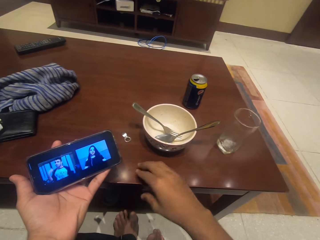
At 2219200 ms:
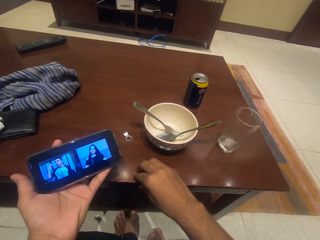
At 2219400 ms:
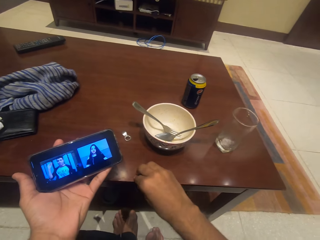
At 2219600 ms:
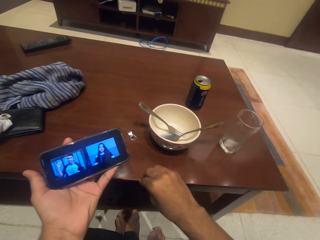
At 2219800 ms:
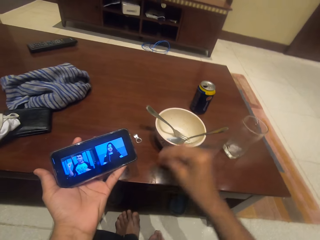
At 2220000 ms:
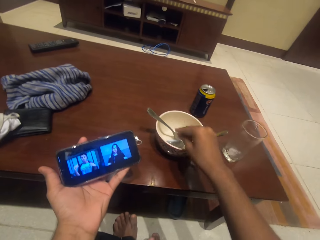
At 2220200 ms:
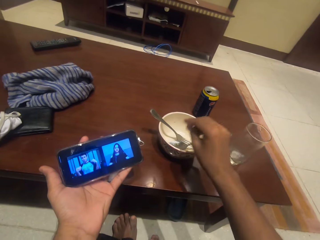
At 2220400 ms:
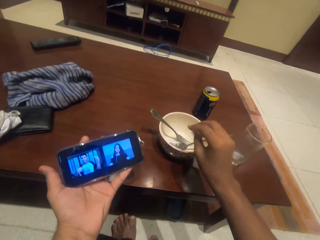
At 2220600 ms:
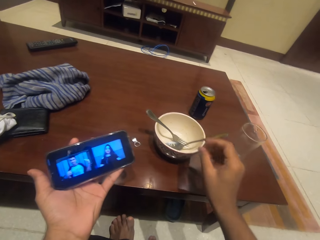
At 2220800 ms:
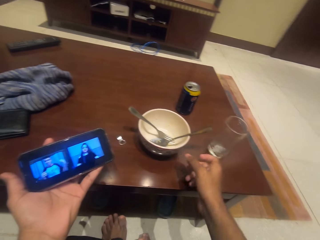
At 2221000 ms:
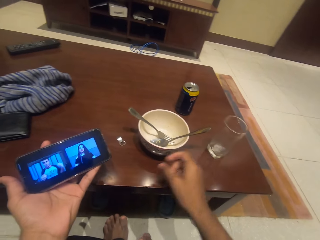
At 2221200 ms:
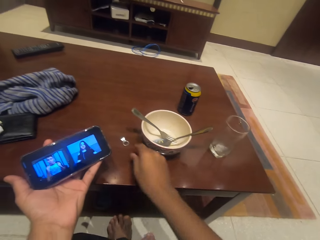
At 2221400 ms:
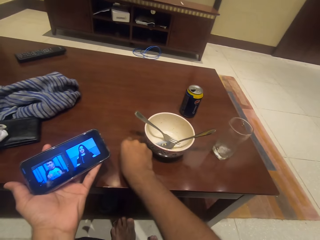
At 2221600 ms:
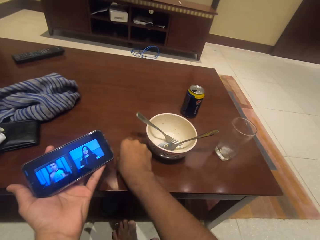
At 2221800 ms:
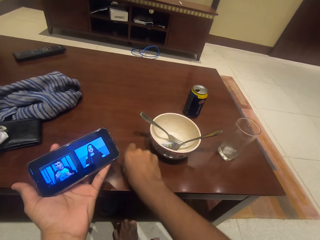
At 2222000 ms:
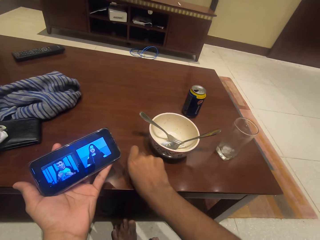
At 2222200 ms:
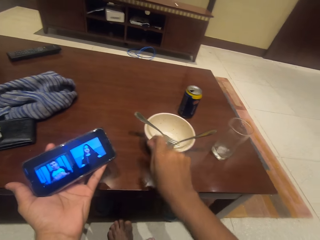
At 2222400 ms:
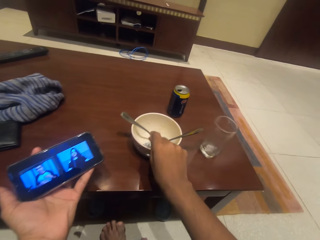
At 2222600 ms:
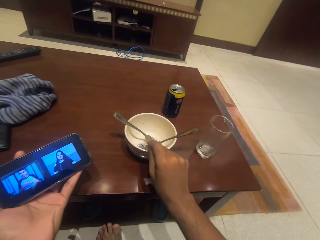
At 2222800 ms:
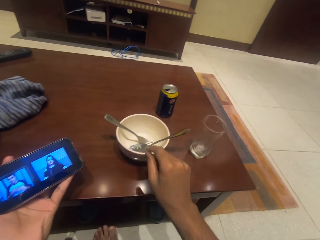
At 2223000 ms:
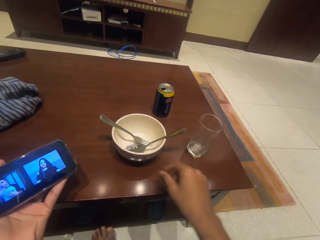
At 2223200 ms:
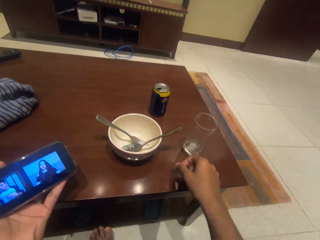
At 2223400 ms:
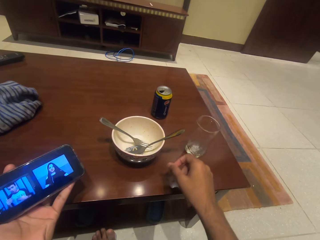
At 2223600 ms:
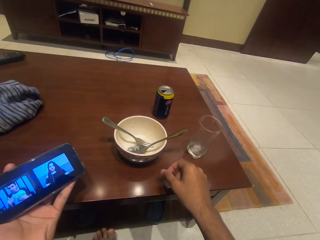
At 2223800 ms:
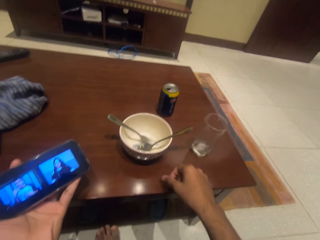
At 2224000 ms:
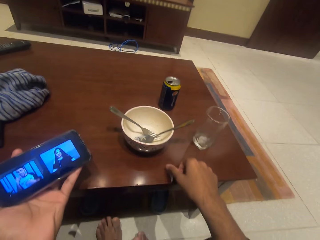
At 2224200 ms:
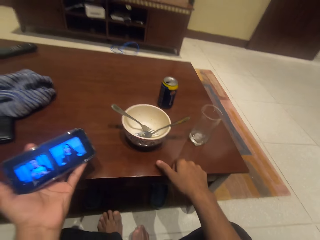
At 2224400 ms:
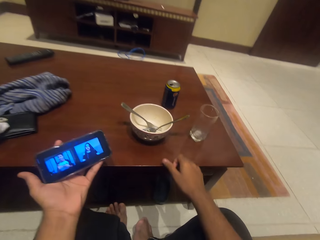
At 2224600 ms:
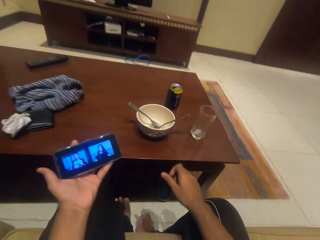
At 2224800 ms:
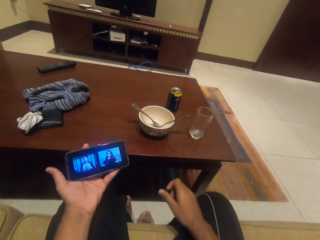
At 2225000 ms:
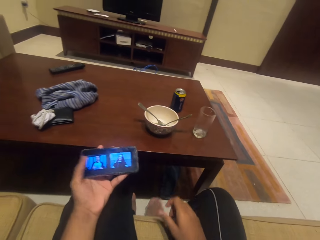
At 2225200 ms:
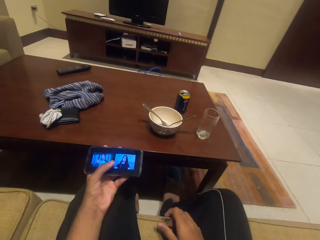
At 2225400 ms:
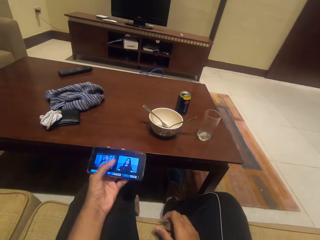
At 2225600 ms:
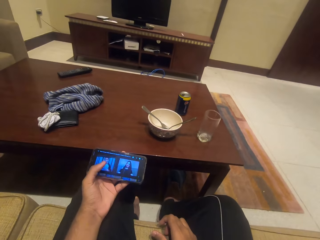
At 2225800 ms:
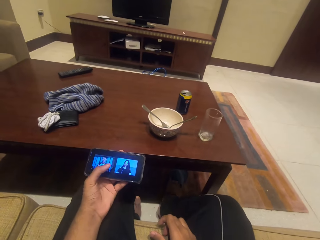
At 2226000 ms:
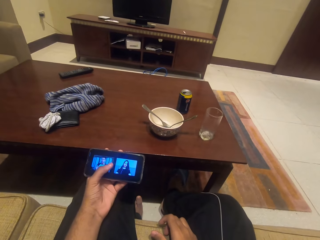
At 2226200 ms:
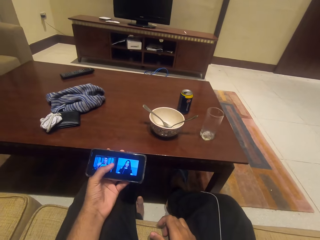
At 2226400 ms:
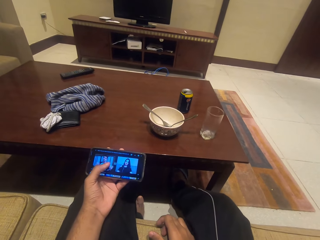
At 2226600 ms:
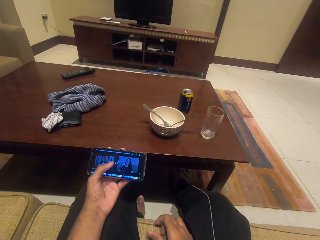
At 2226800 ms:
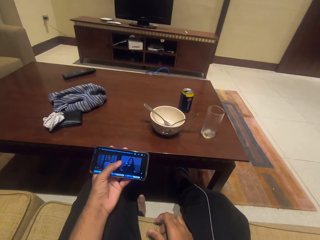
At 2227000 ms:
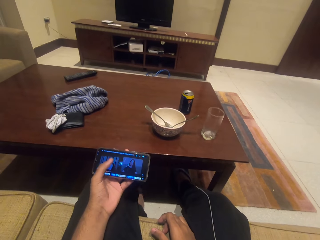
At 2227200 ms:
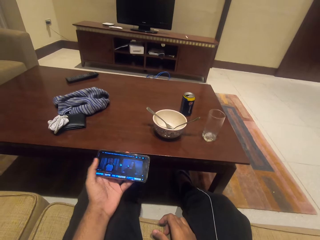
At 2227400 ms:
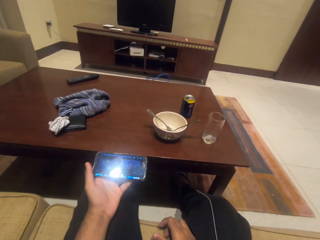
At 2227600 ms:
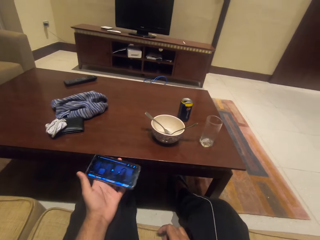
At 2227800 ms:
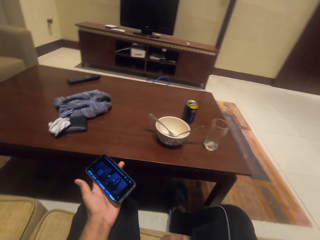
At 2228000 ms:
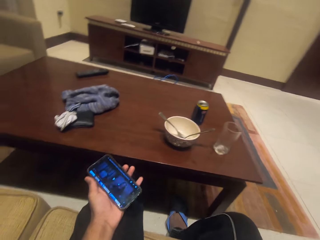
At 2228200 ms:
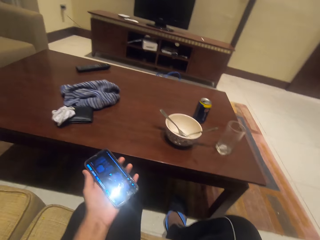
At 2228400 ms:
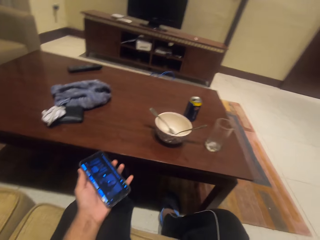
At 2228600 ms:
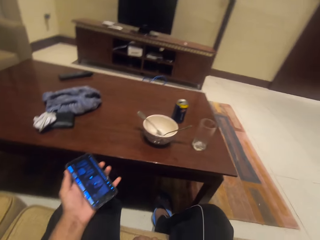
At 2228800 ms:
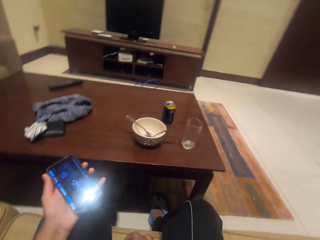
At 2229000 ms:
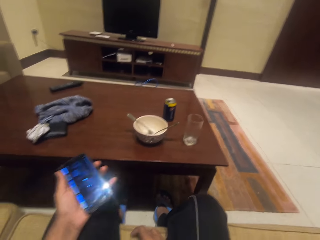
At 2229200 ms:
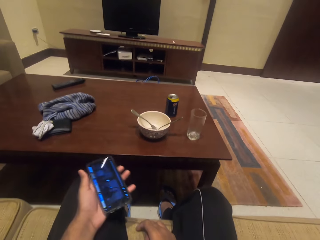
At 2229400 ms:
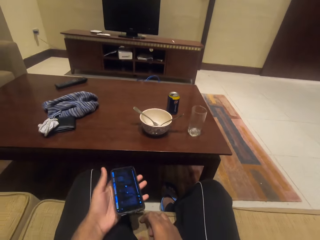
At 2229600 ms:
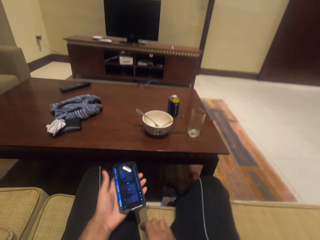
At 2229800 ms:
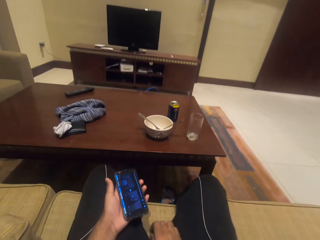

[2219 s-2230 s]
The camera wearer picks a piece of noodle on the table. They put the piece of noodle into a dish on the table. They pick a can lid on the table and put the can lid into the dish on the table. They wear slippers. They stop the program.

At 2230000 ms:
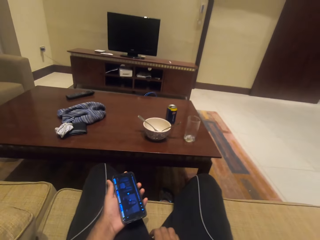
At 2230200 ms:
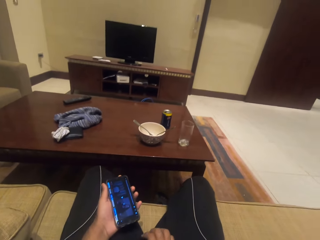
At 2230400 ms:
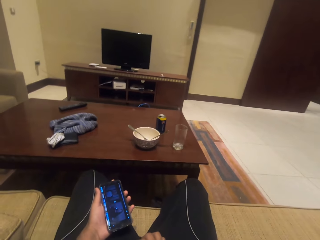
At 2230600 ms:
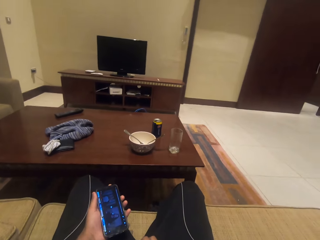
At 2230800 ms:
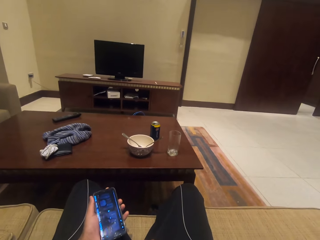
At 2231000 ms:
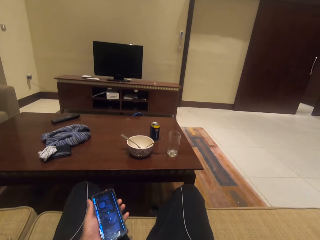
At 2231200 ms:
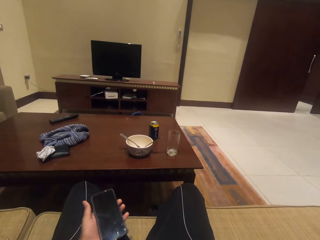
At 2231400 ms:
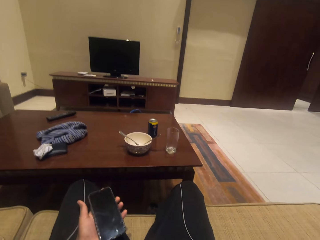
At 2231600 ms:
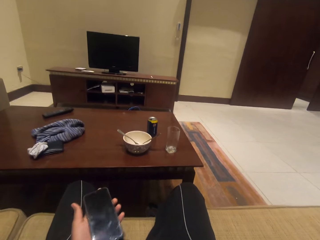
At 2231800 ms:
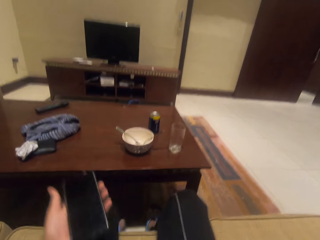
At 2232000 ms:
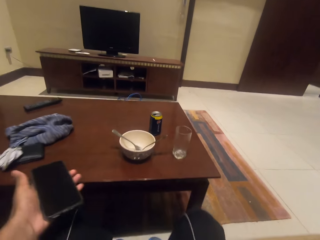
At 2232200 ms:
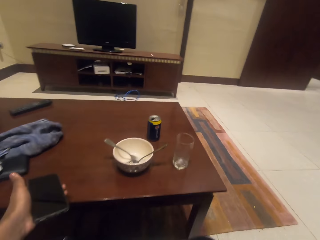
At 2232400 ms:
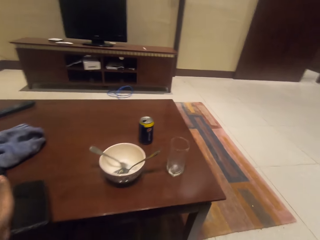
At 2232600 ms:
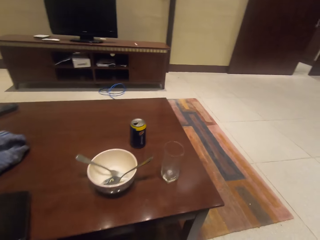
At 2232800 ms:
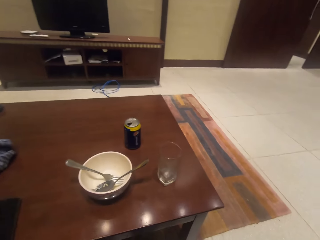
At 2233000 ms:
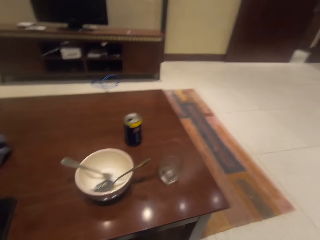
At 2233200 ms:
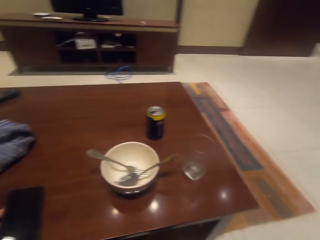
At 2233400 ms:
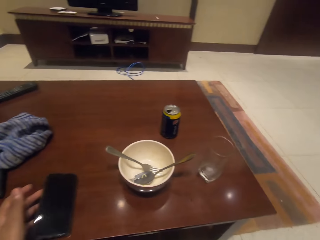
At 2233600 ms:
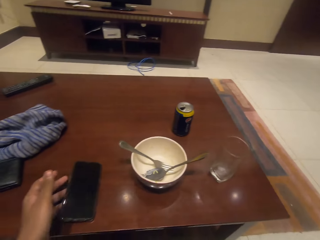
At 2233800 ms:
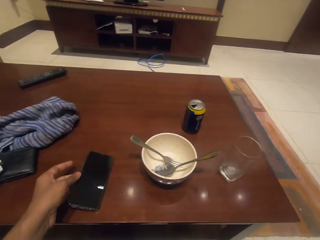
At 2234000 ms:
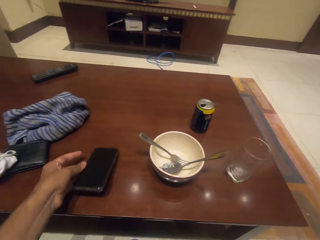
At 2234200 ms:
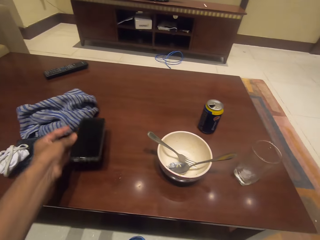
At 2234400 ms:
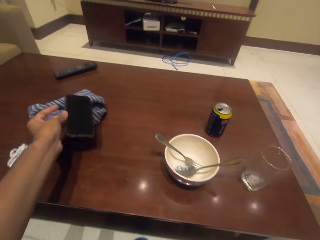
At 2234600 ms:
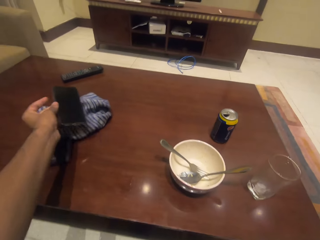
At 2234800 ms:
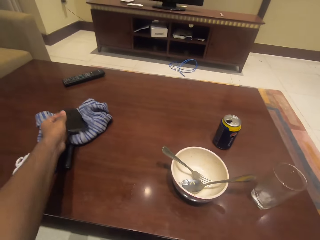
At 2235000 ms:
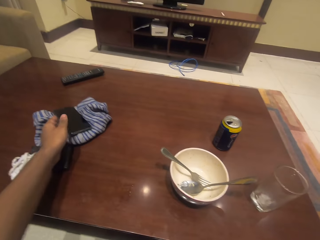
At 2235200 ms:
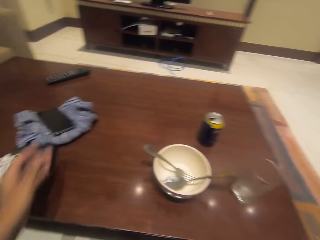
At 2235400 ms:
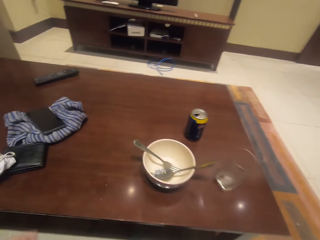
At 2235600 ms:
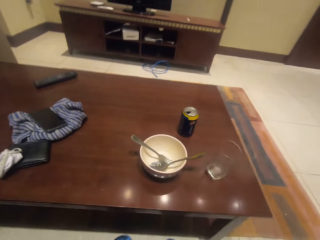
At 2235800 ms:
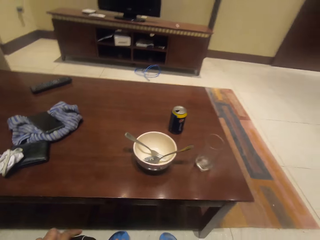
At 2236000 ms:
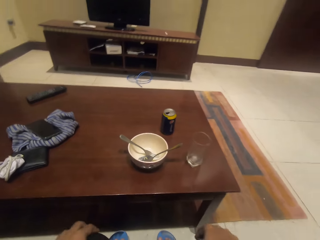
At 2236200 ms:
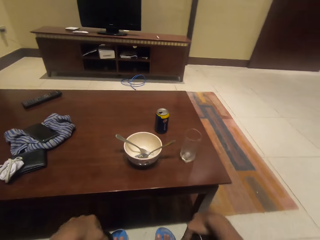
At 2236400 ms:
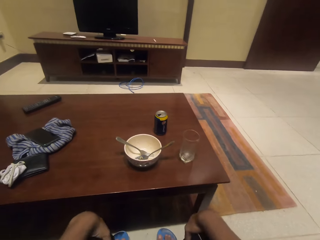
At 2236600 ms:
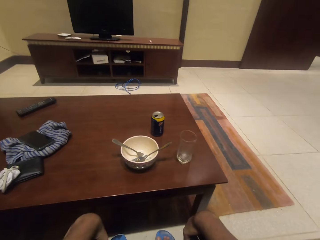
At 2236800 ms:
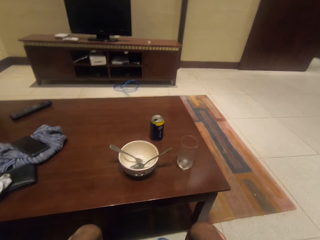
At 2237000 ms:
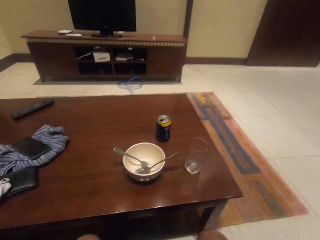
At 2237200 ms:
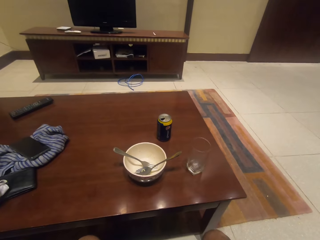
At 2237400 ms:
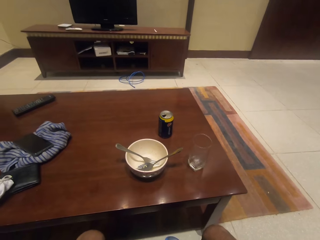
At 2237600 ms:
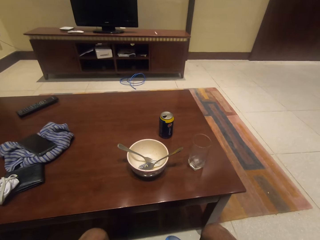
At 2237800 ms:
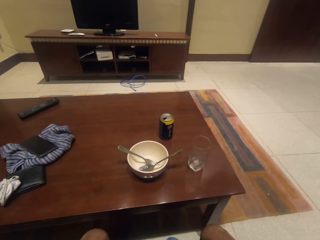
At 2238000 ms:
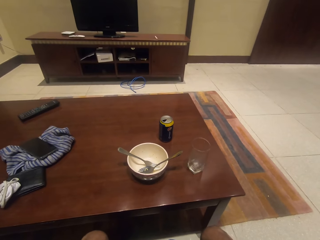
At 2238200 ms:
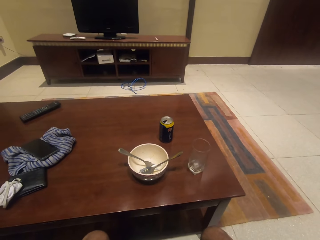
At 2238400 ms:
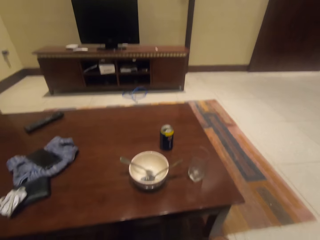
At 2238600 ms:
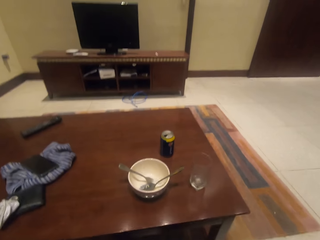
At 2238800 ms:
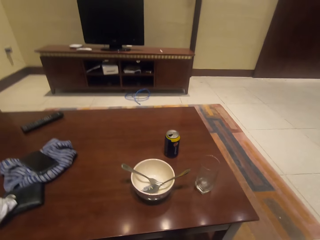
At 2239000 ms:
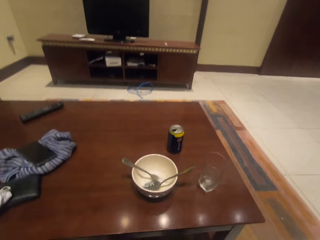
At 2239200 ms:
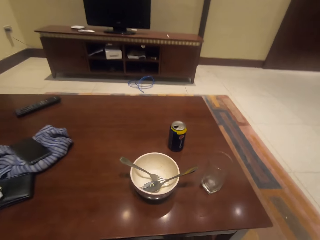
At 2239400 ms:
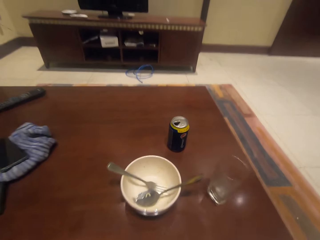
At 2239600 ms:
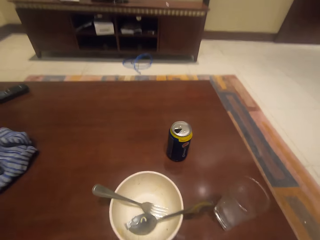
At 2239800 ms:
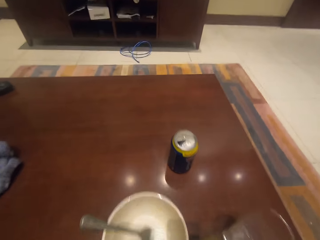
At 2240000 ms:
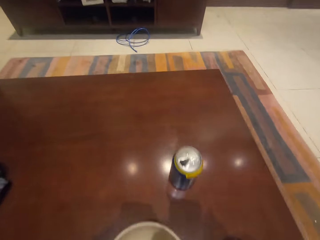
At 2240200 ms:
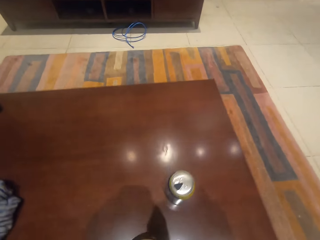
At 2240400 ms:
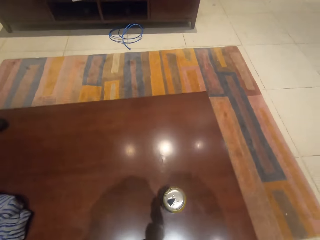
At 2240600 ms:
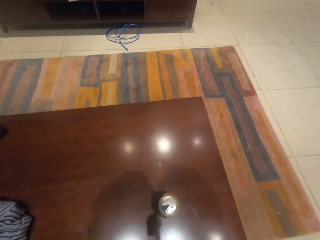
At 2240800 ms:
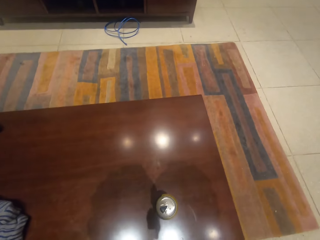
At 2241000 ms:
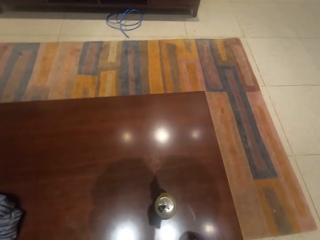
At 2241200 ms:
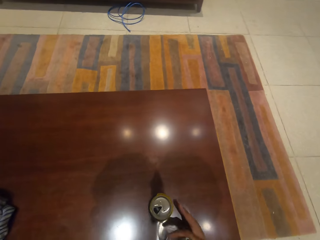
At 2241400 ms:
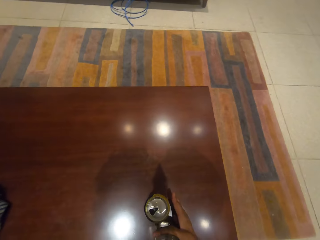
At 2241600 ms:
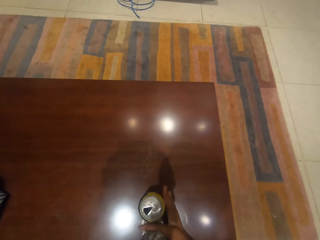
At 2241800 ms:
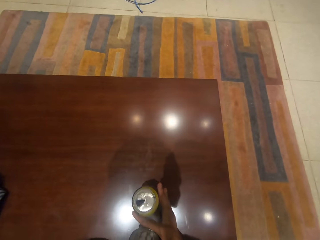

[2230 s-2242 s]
The camera wearer switches off the phone. They put the phone on the table. They pick the phone up from the table and put the phone on a piece of cloth on the table. They stand up. They pick up the dish and glass from the table.
